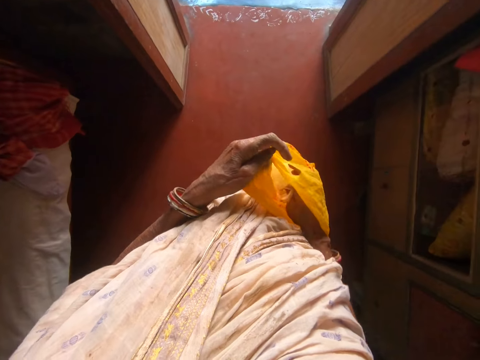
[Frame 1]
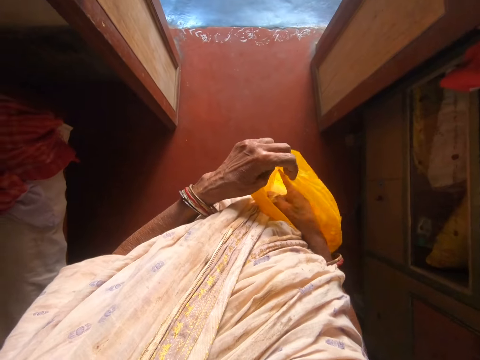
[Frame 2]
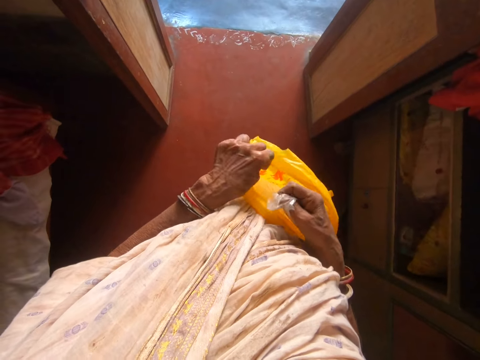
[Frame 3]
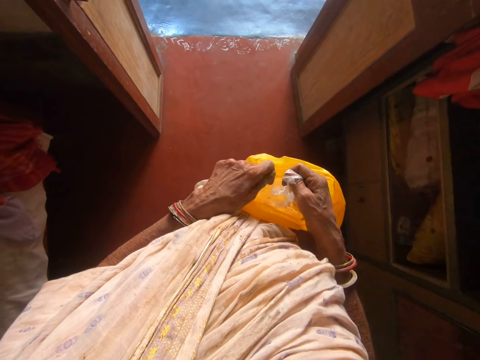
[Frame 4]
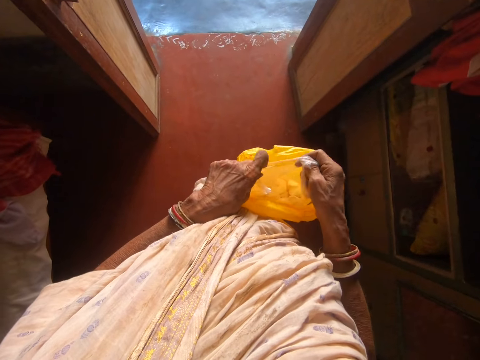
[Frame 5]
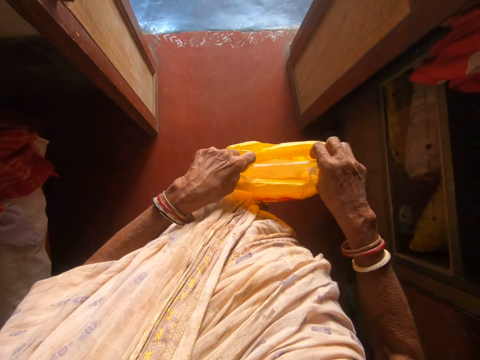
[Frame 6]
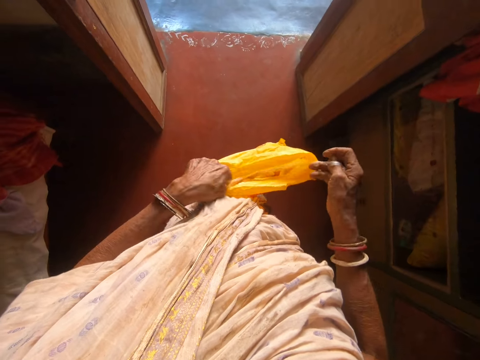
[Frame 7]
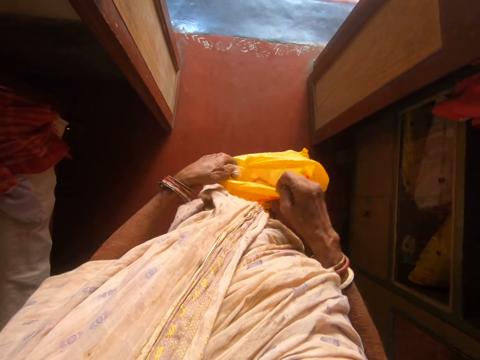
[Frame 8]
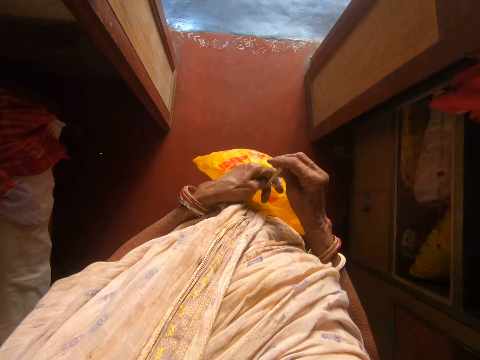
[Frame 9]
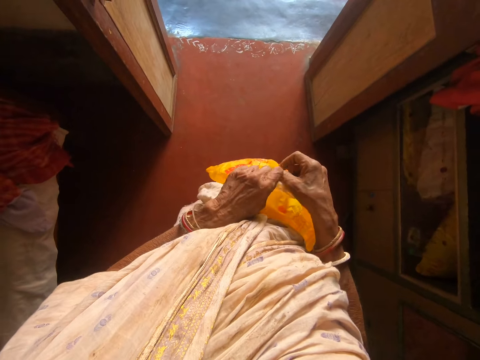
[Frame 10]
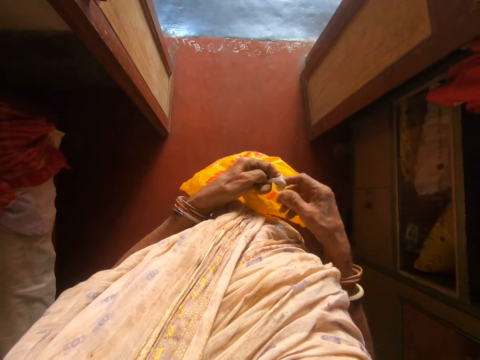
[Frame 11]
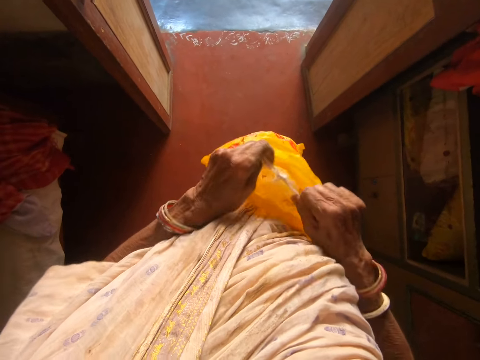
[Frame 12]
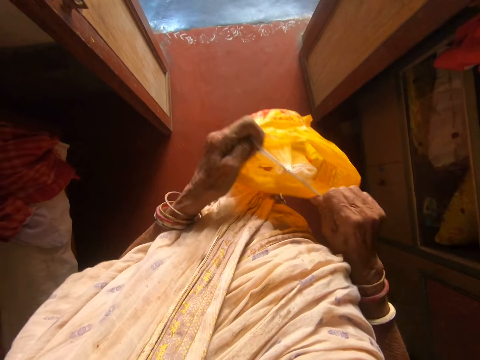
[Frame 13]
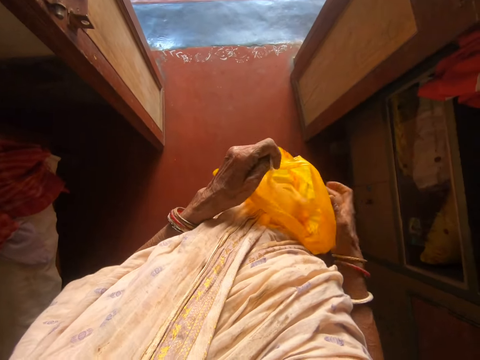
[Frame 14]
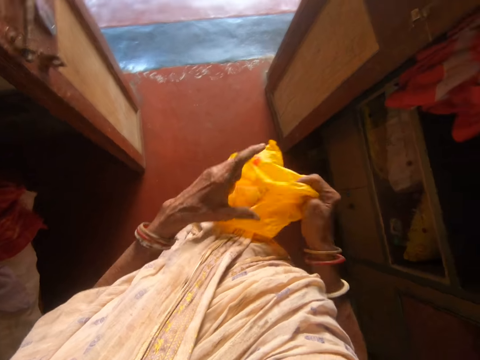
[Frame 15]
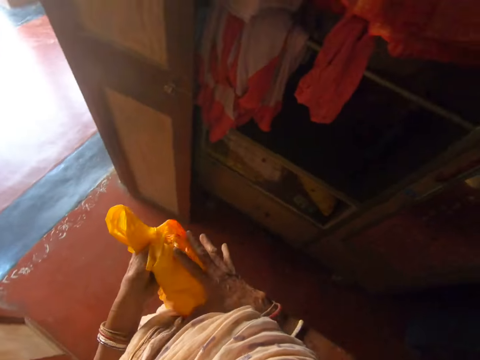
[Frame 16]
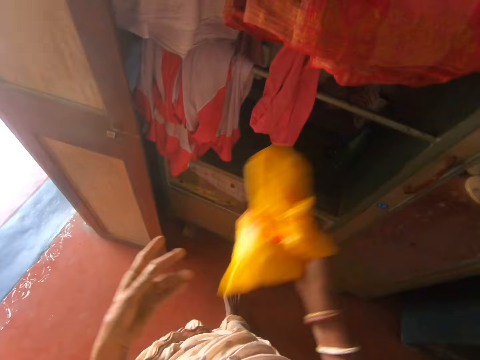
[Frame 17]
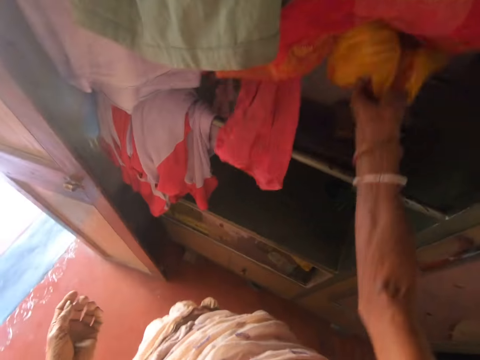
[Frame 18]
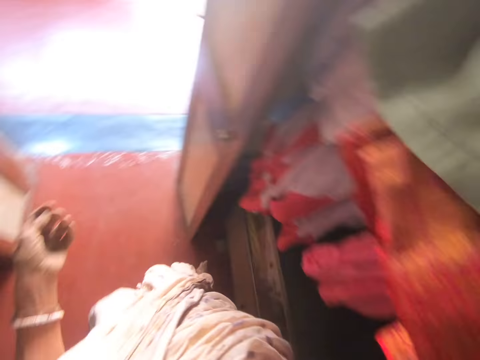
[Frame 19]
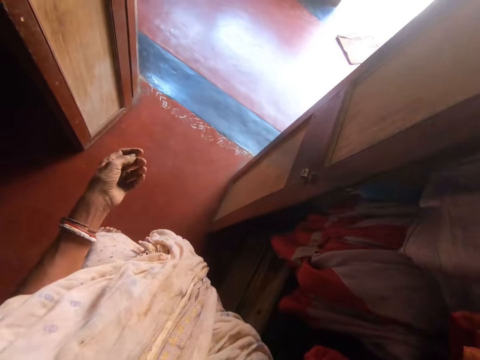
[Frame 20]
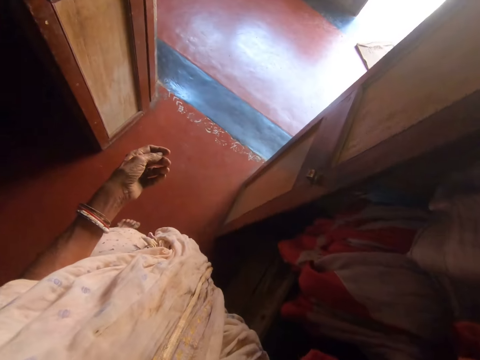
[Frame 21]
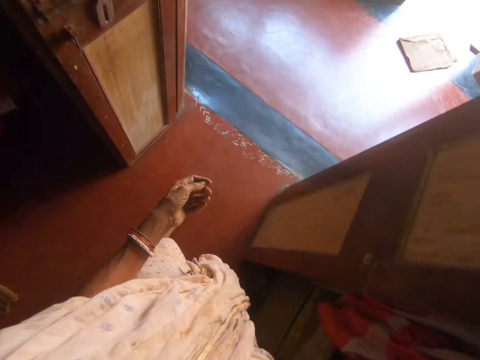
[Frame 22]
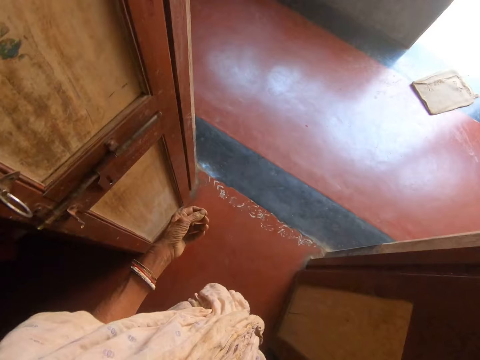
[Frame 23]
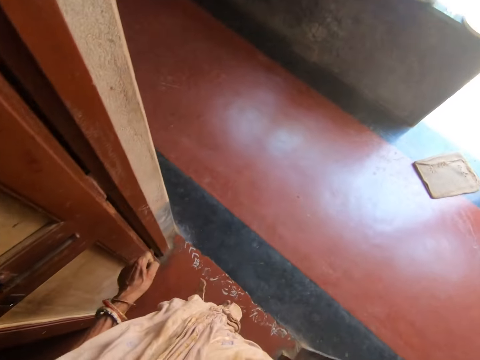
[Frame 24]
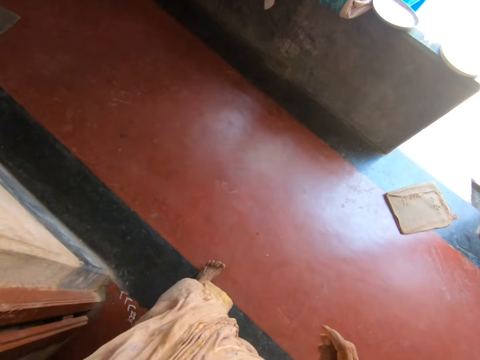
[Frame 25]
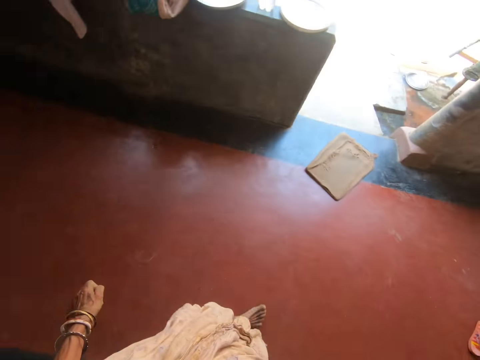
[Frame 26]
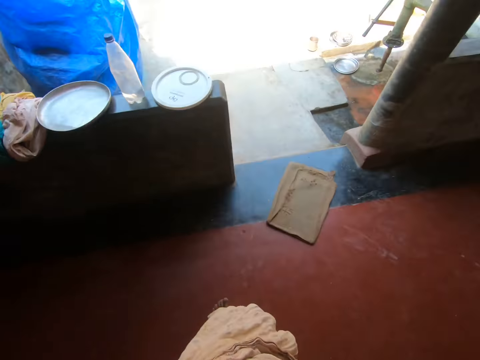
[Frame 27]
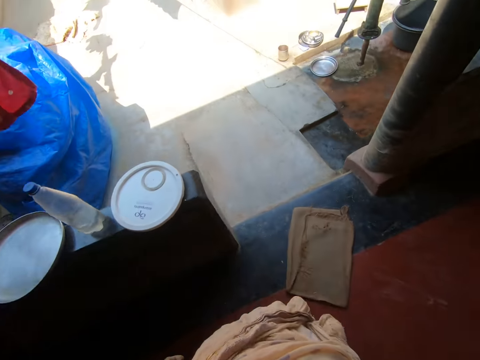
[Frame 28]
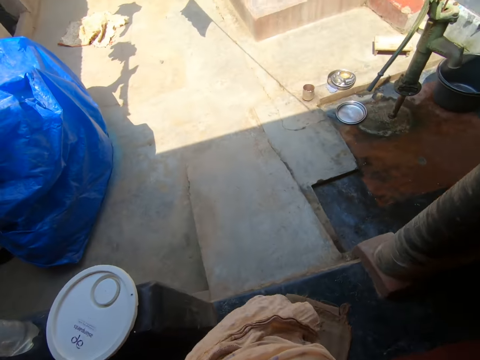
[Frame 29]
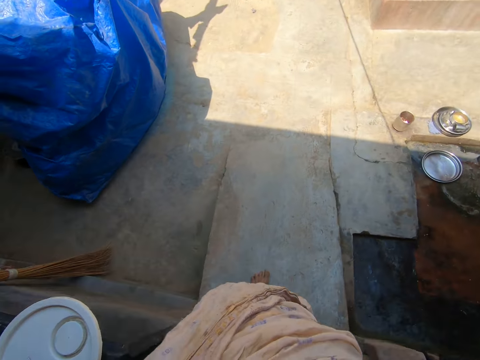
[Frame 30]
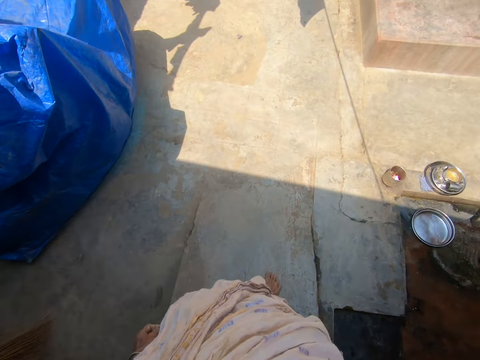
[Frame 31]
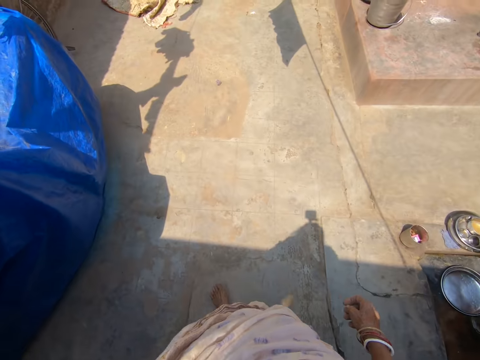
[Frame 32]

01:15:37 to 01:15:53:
The camera wearer adjusts the polythene with her right hand. She ties the polythene with her hands. She folds the polythene with her hands. She drops the polythene in the wardrobe with her right hand. She walks out of the room.

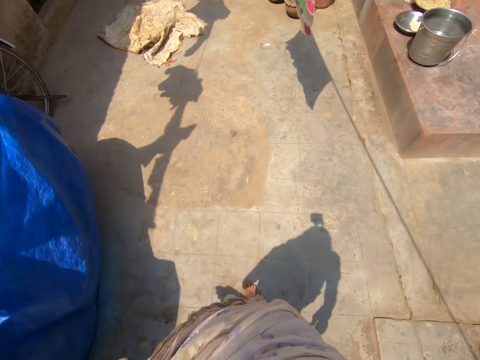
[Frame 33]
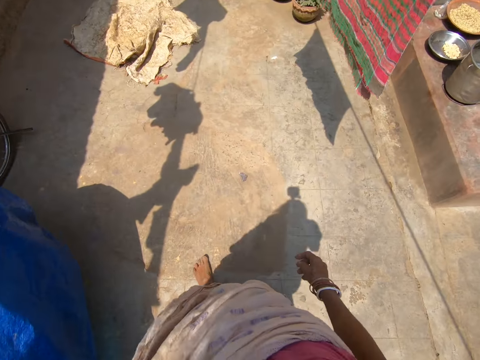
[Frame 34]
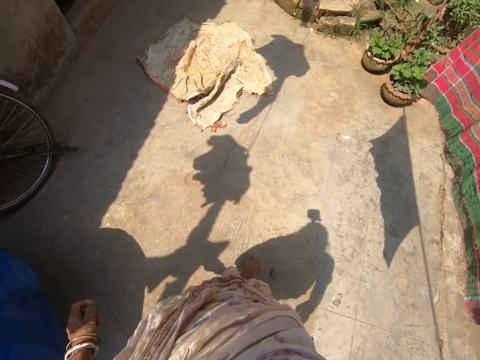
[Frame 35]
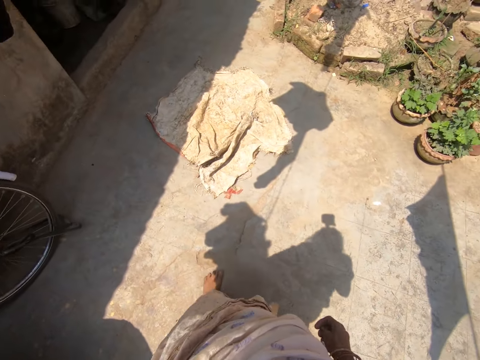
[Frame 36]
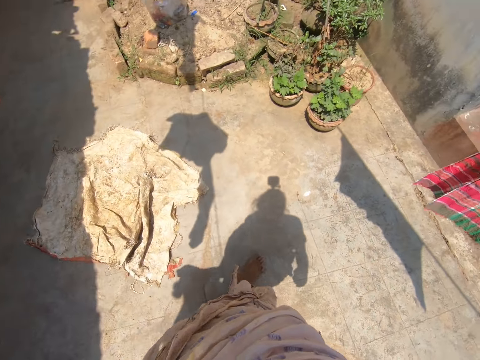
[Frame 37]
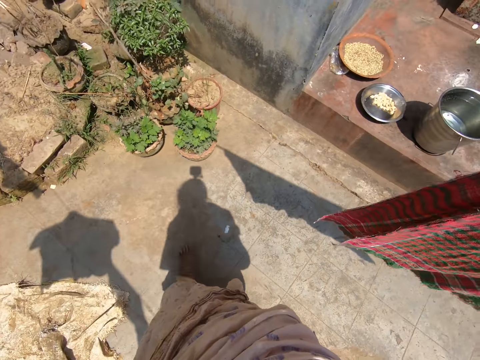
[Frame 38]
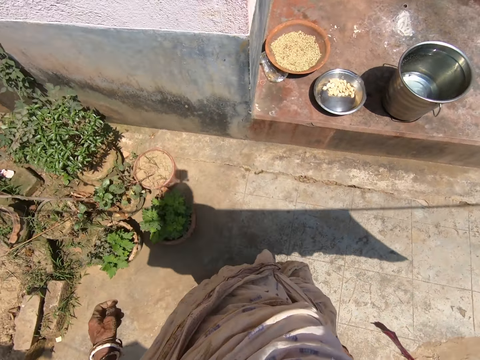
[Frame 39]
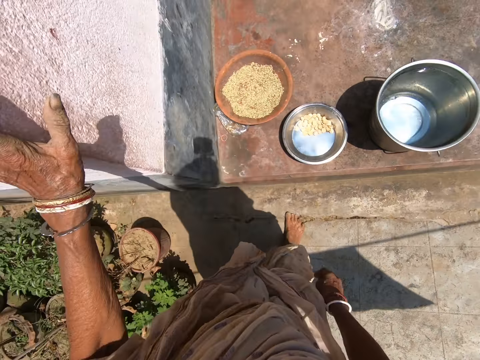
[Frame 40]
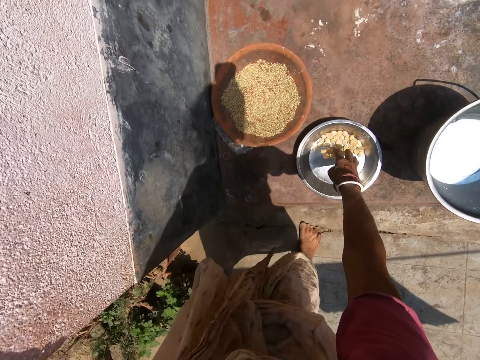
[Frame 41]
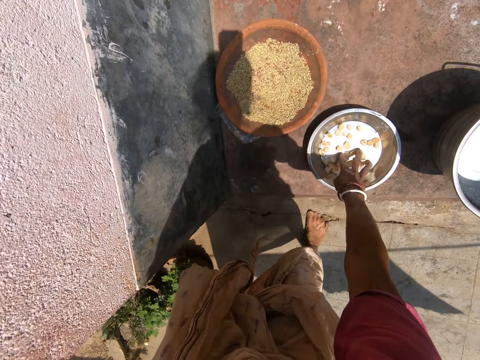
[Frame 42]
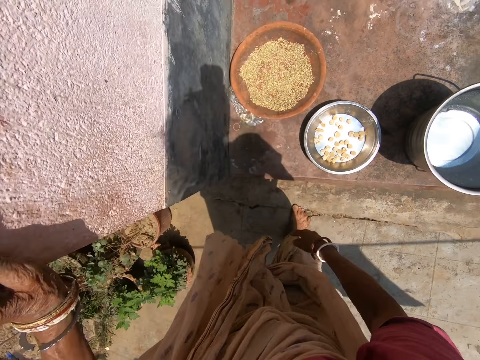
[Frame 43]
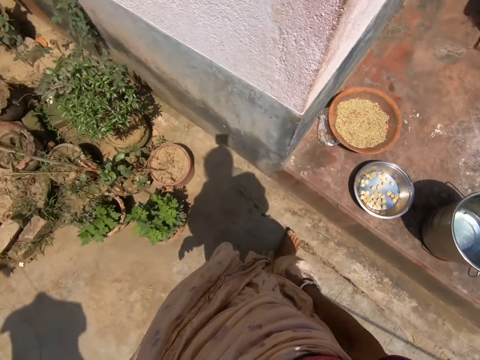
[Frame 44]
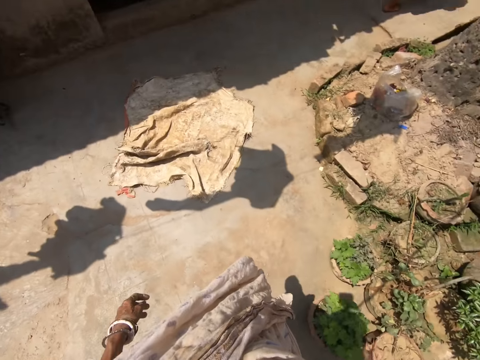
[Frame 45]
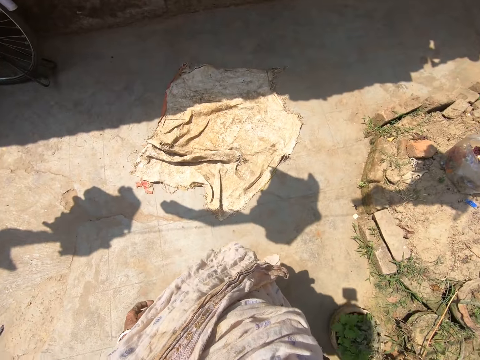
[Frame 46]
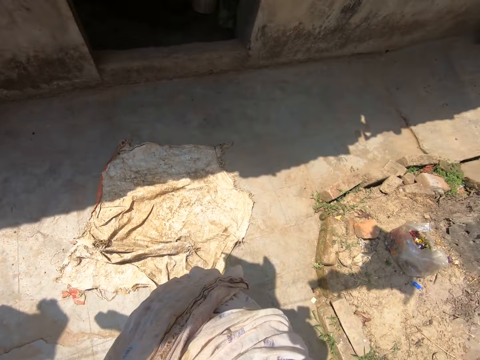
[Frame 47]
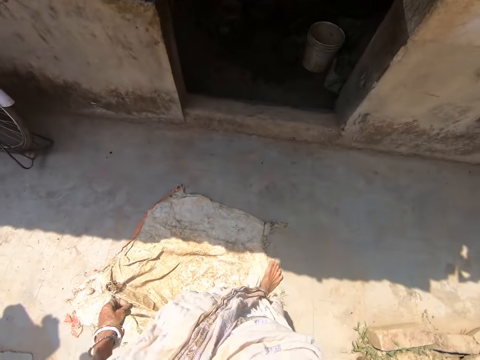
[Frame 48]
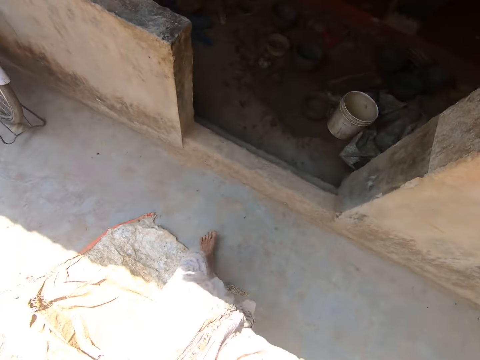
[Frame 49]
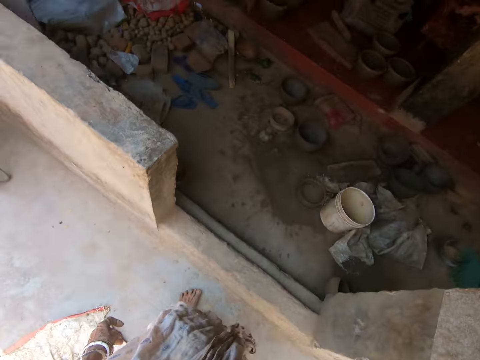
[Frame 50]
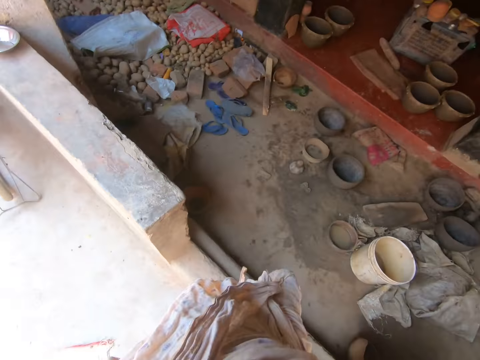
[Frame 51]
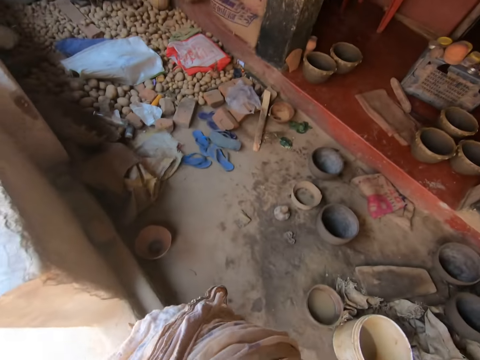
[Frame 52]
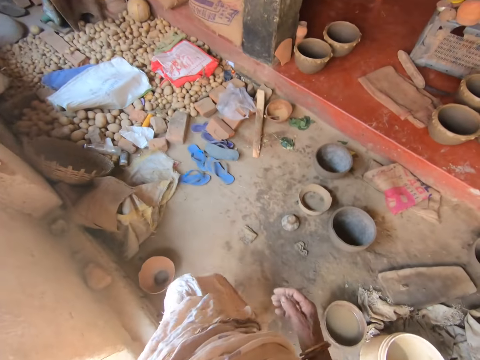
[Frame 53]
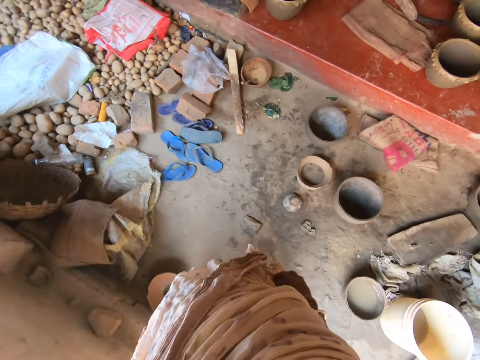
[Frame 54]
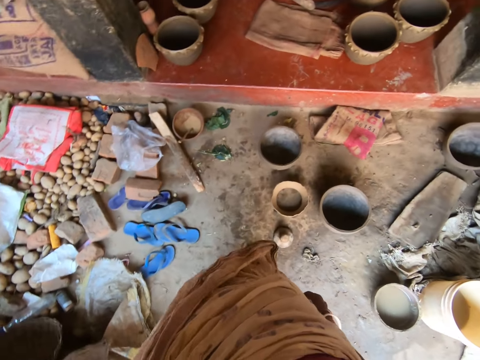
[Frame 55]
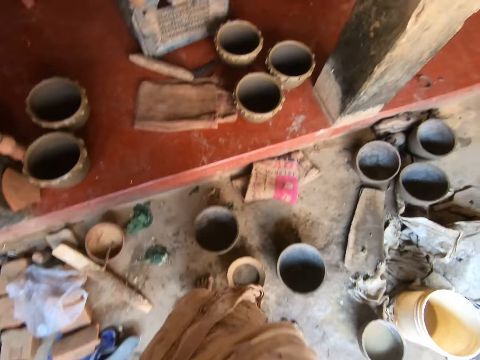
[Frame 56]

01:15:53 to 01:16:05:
The camera wearer touches groundnut in a stainless plate on the ground with her right hand. She takes something in the tray.
